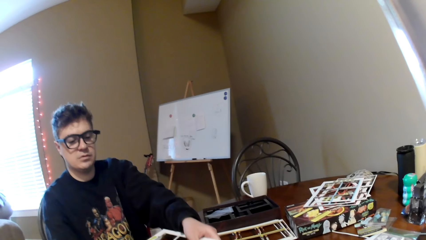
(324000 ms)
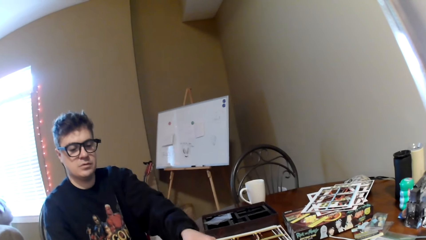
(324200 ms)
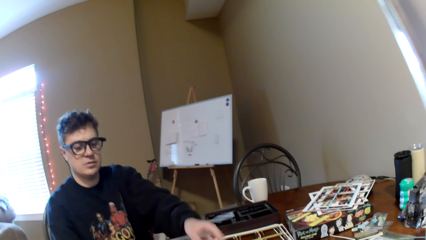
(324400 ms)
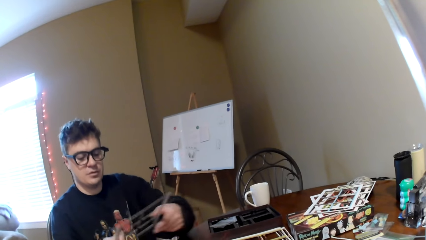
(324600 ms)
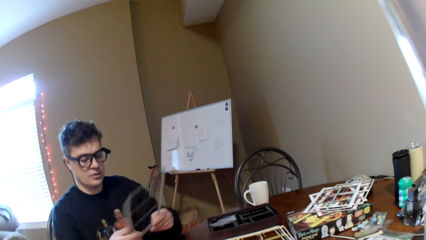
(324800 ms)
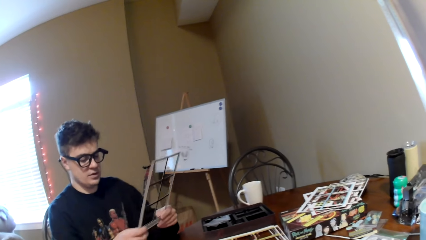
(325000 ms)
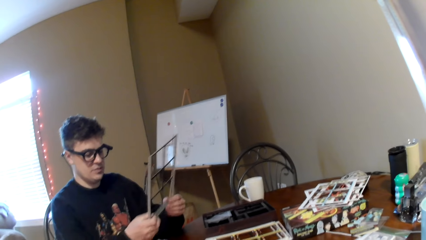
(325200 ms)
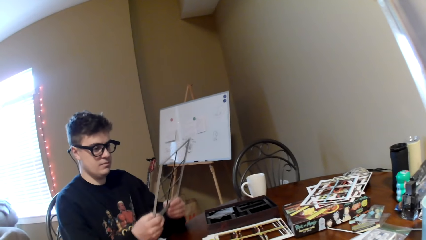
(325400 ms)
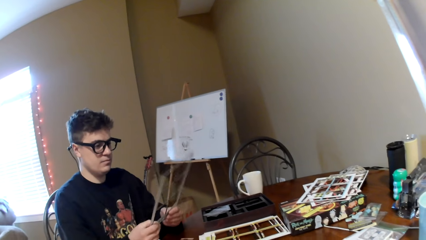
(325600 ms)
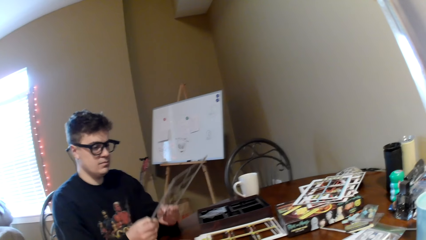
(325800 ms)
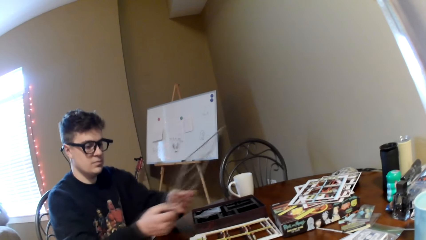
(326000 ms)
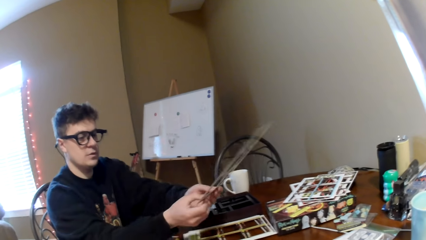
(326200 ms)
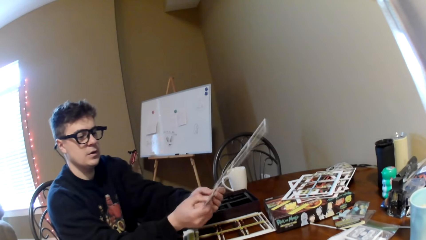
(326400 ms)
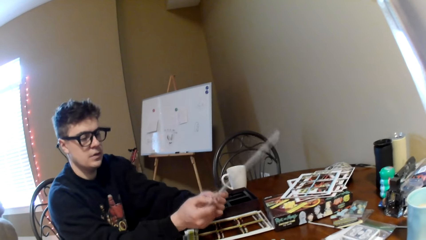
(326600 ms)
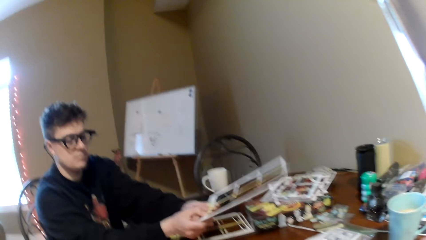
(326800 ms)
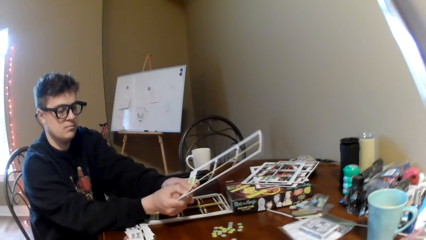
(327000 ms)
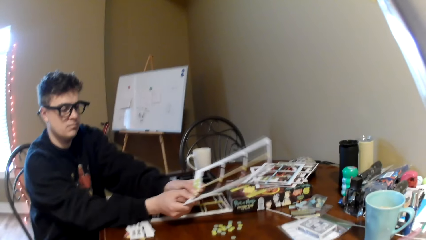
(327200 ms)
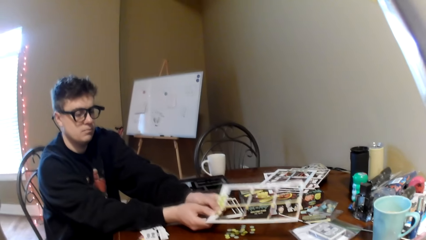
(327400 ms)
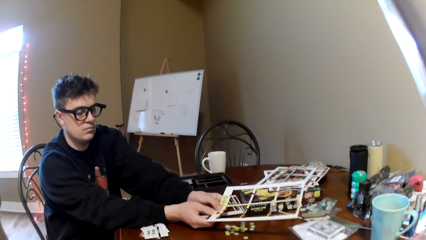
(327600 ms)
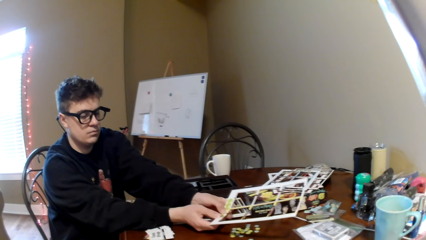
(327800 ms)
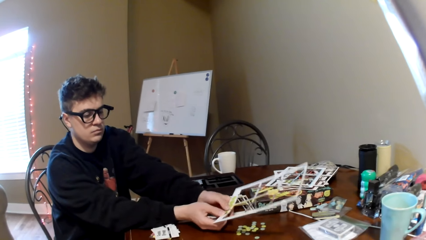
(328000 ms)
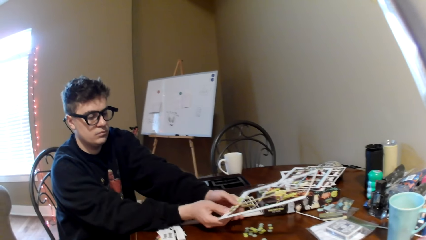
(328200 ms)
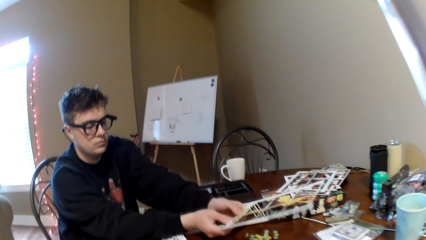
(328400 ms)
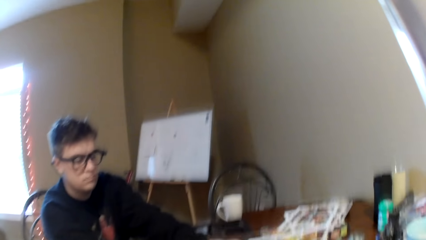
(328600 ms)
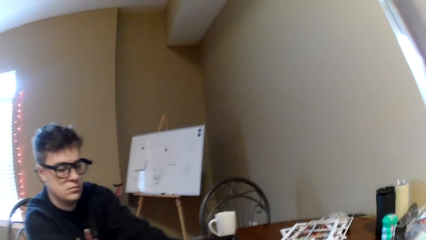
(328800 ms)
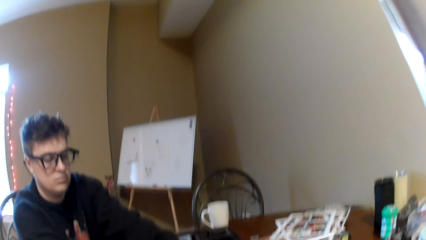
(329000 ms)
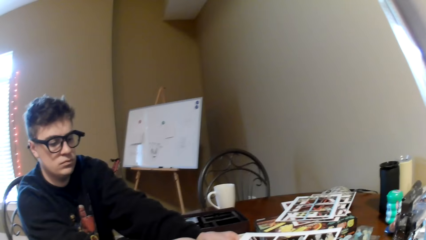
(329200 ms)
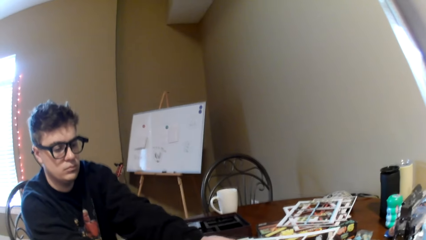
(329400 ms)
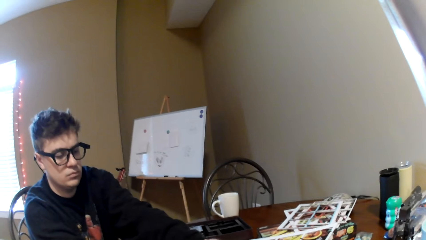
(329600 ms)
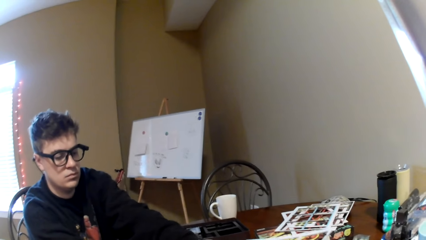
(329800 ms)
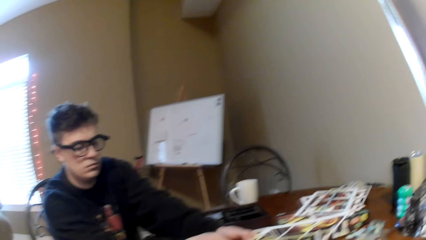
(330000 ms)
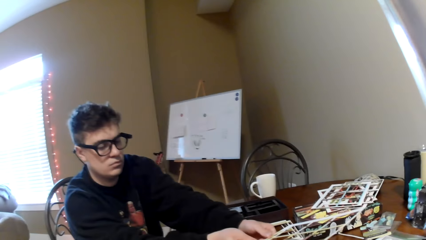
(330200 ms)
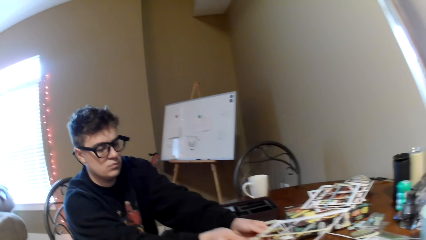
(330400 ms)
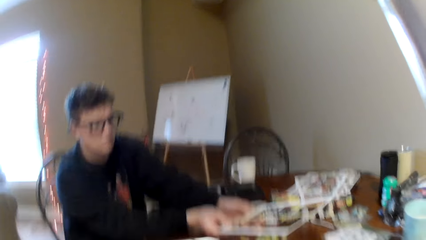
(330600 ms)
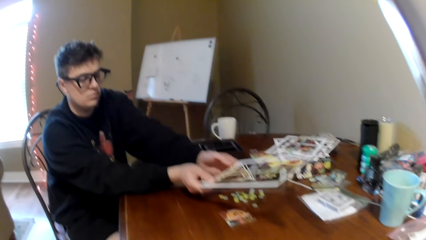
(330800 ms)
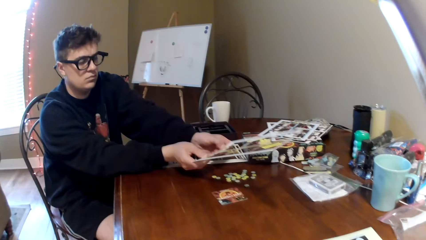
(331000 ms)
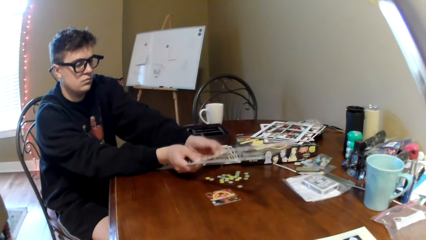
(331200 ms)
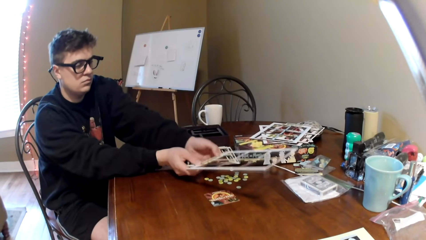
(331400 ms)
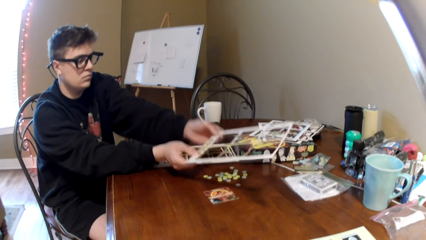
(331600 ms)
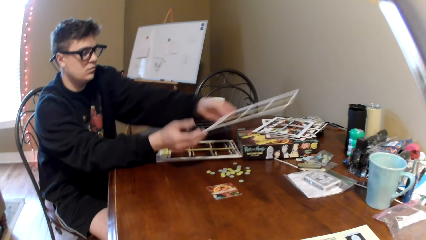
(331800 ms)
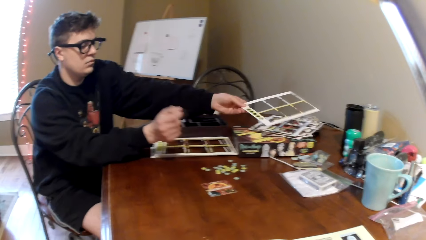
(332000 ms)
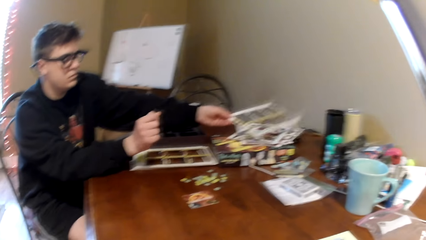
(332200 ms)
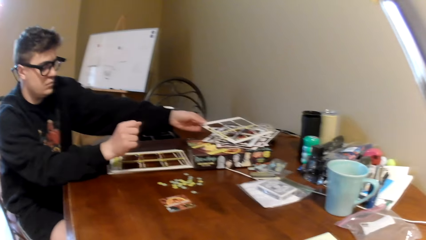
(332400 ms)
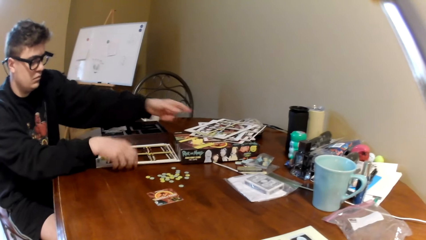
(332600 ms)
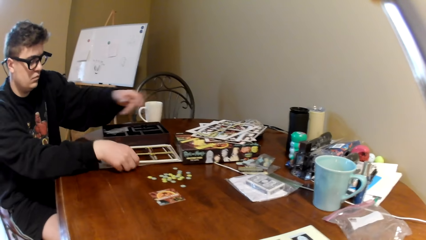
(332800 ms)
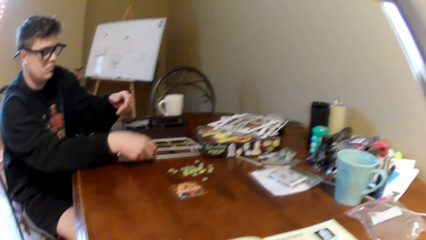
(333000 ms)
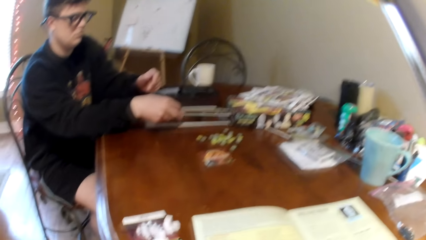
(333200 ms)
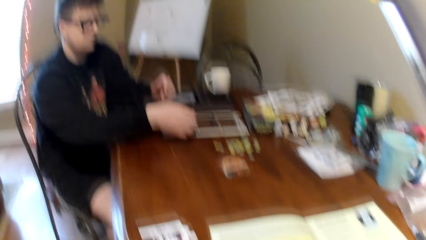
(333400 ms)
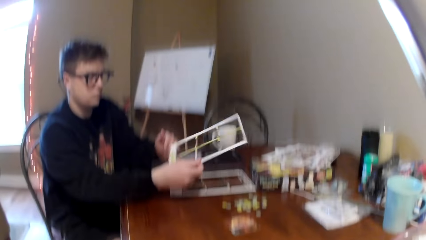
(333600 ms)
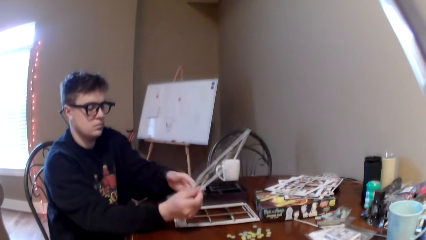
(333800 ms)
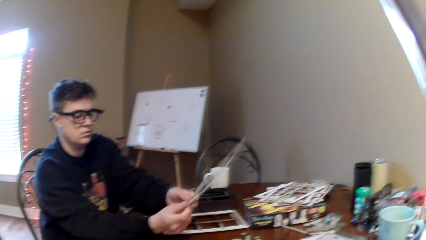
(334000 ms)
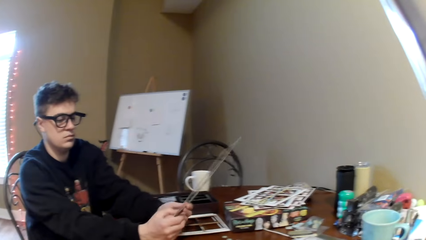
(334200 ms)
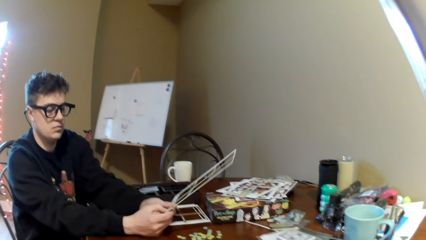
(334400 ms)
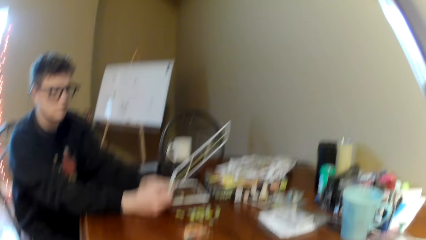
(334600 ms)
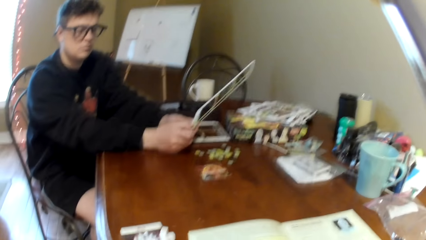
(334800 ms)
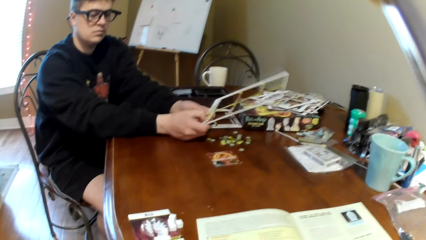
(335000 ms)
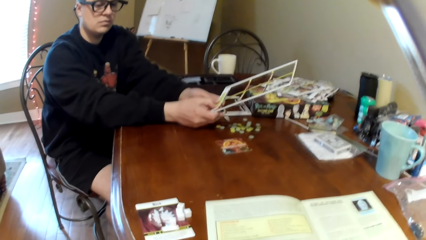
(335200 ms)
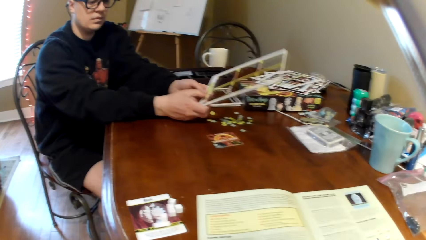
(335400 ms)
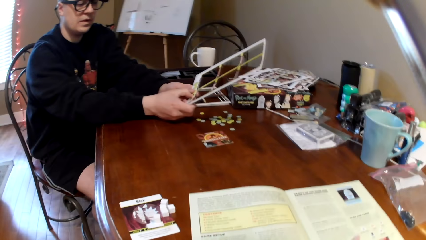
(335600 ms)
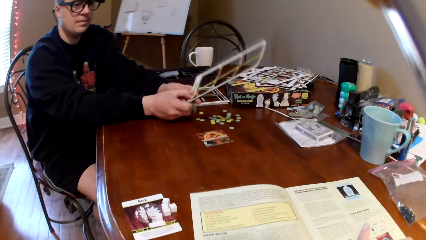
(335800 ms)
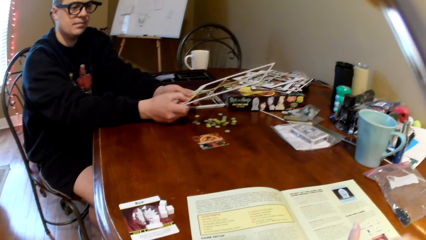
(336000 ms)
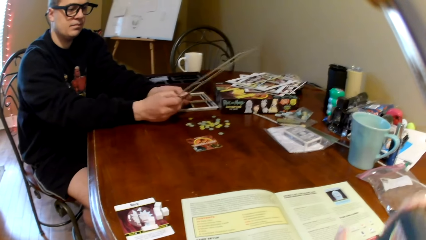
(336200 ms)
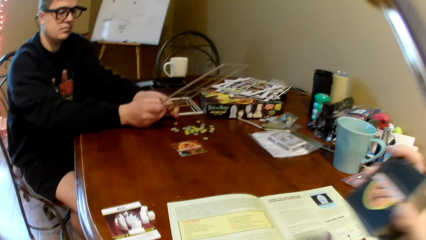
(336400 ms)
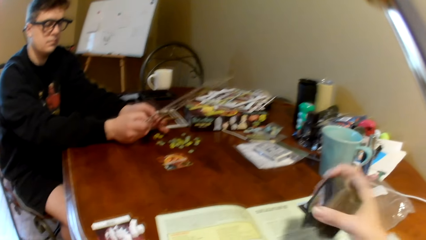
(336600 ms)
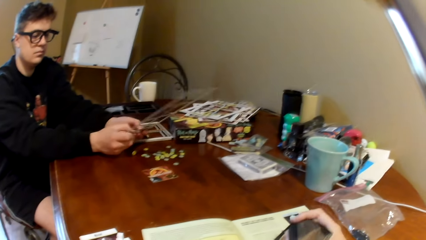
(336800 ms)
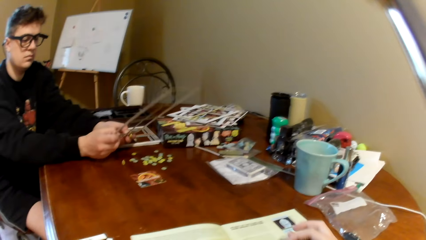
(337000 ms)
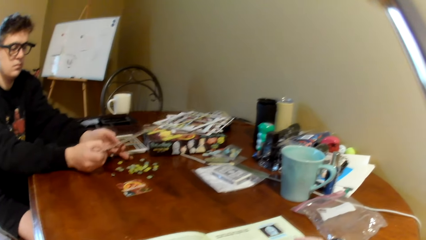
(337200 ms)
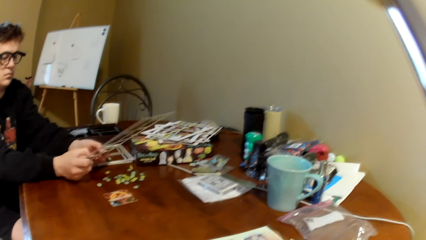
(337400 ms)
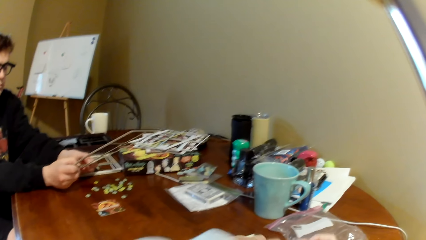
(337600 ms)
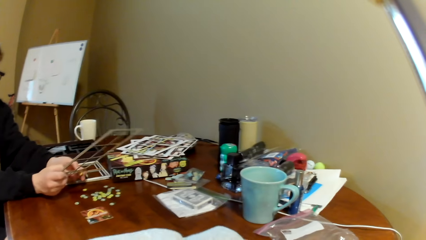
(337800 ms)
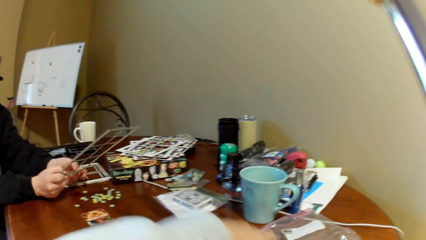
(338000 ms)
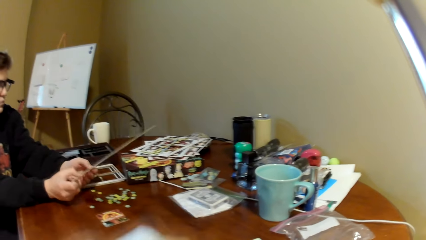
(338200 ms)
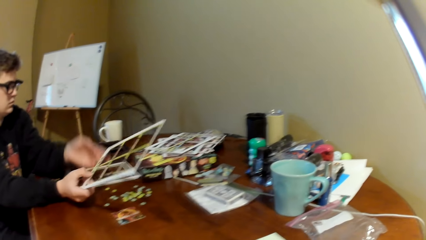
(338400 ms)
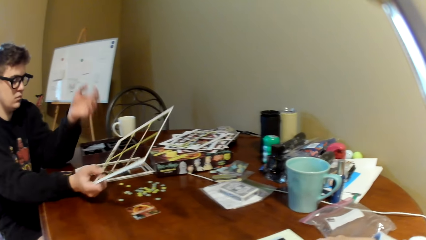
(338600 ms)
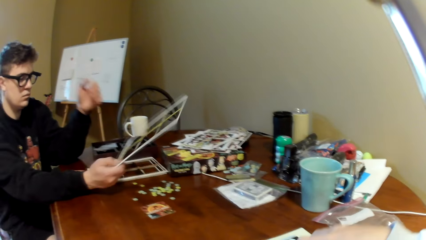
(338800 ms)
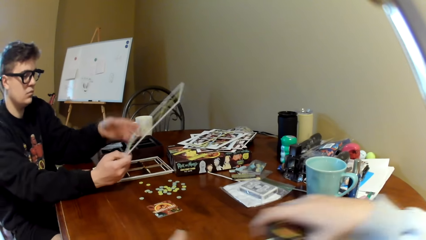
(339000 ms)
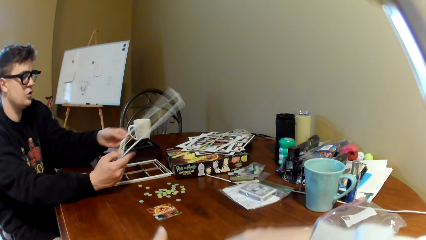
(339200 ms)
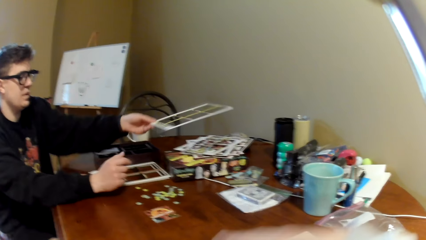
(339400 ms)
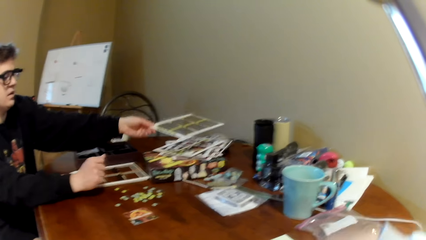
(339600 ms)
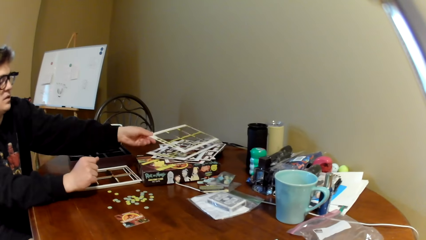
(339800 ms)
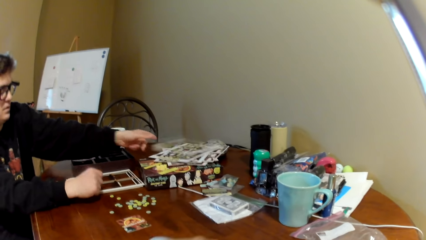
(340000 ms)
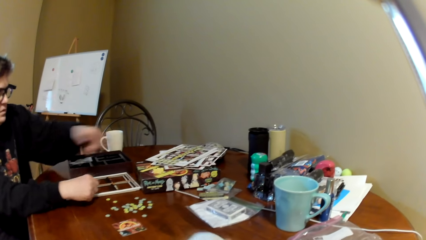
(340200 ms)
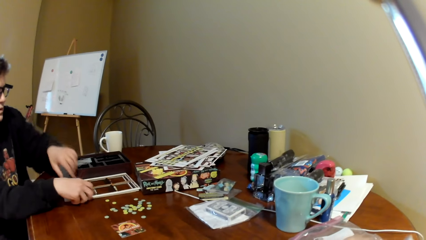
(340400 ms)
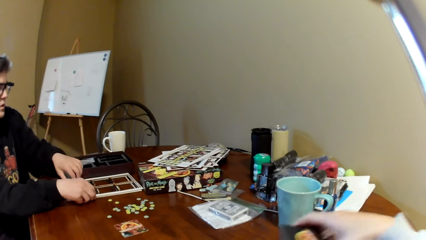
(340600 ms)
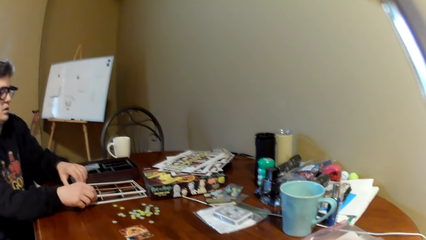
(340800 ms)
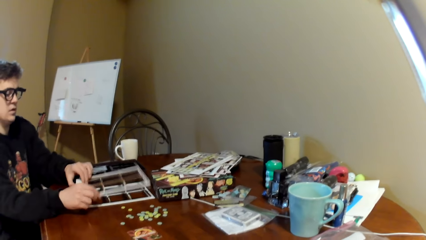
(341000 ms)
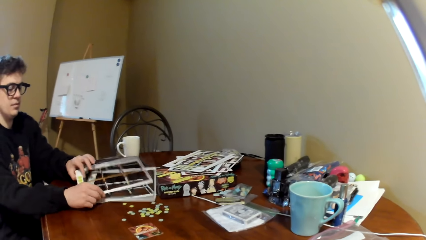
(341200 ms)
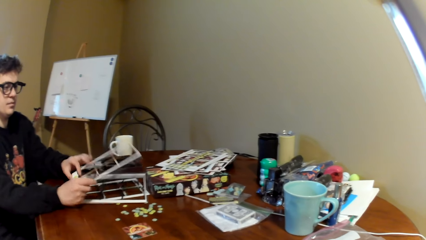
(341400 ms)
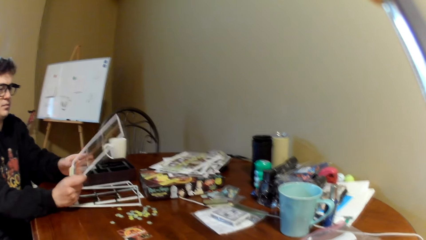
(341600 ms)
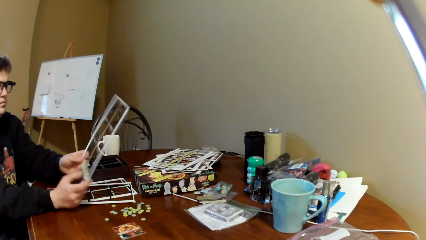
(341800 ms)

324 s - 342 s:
A man lifts the board, holds the card holder, moves the board and removes the poker chips from the board. The camera wearer looks at the man. They look around. The man places the board on the table, puts down the card holder, picks the board, picks the card holder, removes the poker chips from the board and removes the pieces from the card holder. The camera wearer holds the cards. They lift a playing card. The man removes the poker chips from the board, holds the card holder with the other hand, places the board on the table, puts down the card holder, moves both hands and picks the card holder.
